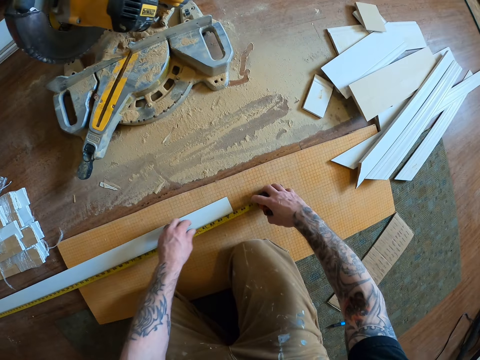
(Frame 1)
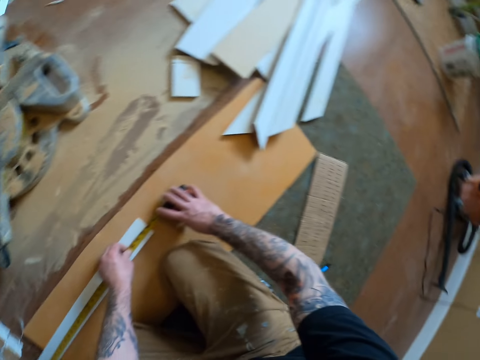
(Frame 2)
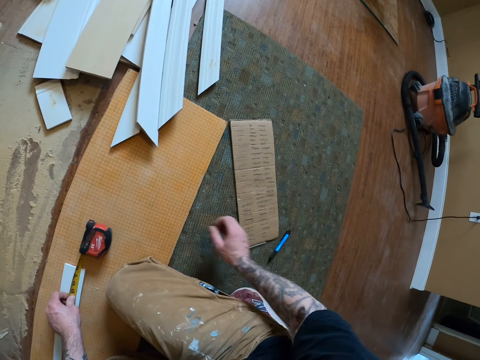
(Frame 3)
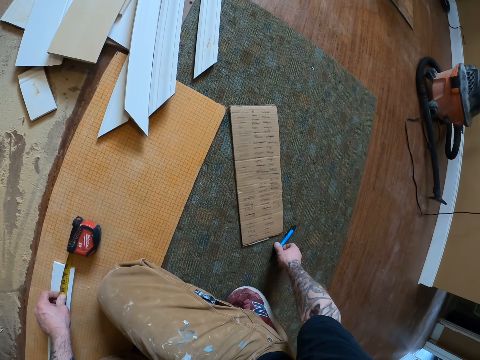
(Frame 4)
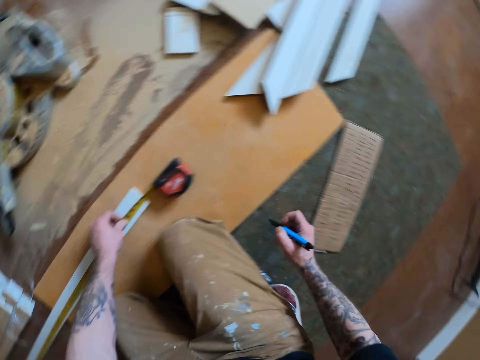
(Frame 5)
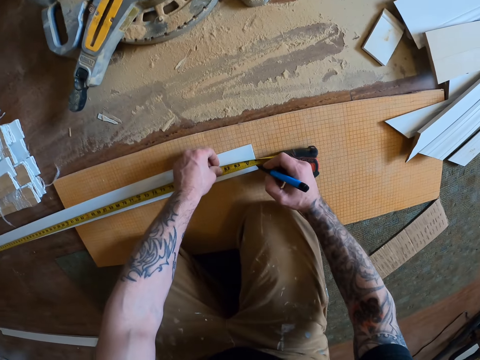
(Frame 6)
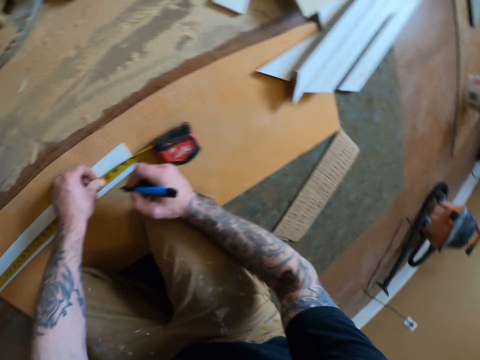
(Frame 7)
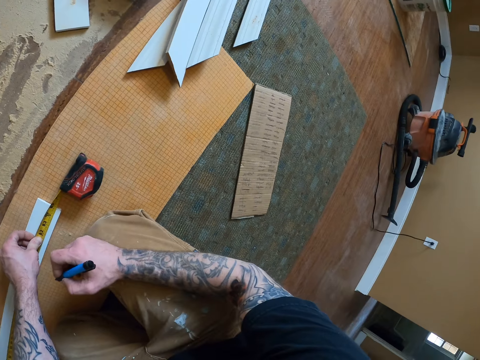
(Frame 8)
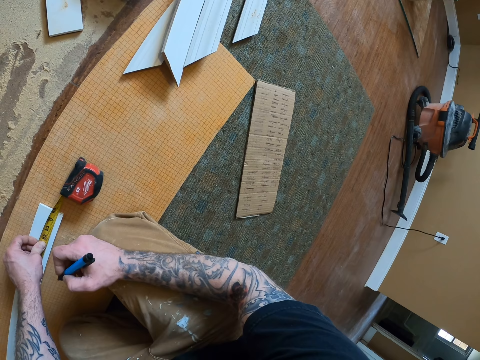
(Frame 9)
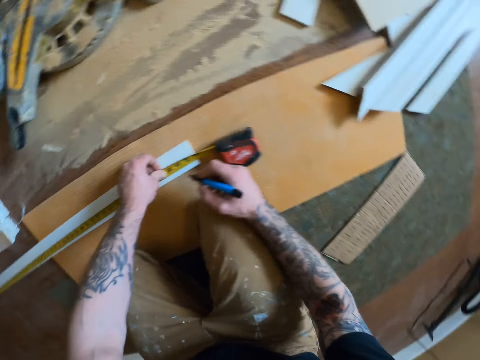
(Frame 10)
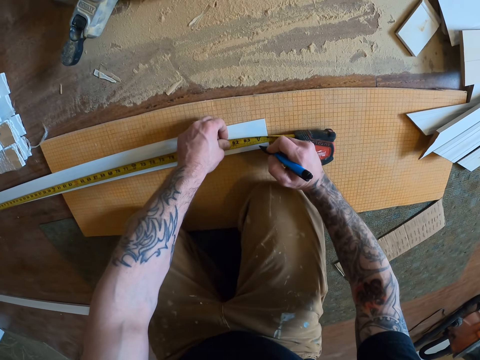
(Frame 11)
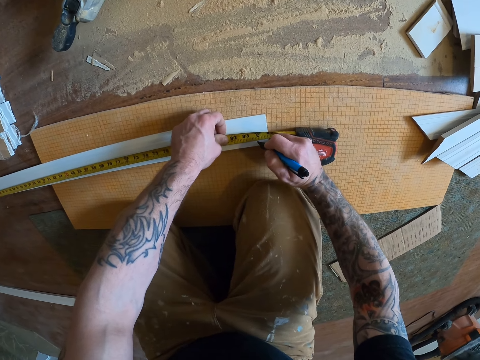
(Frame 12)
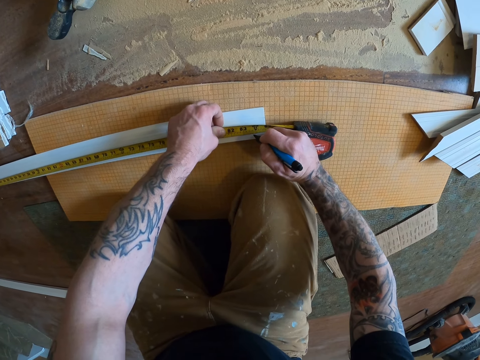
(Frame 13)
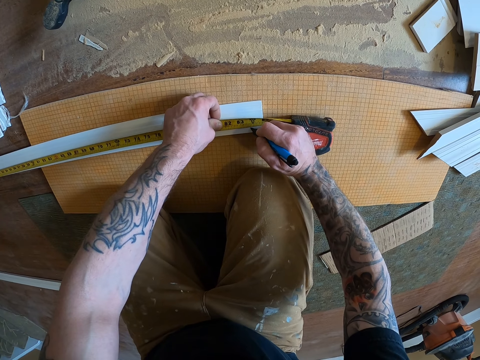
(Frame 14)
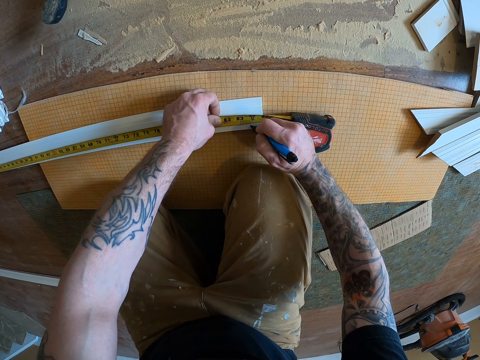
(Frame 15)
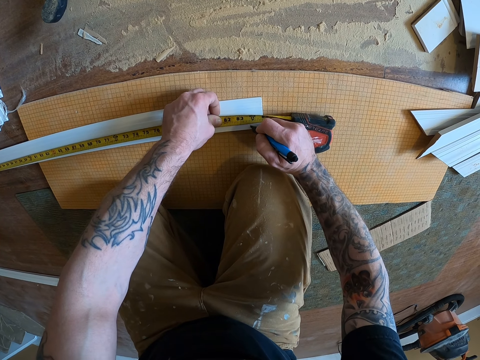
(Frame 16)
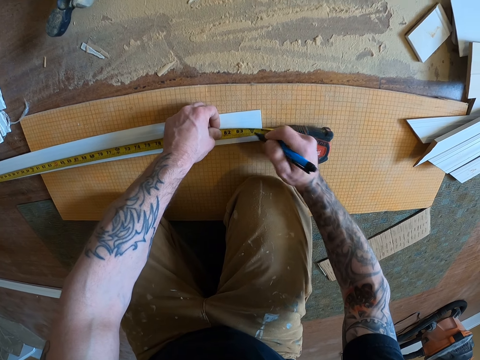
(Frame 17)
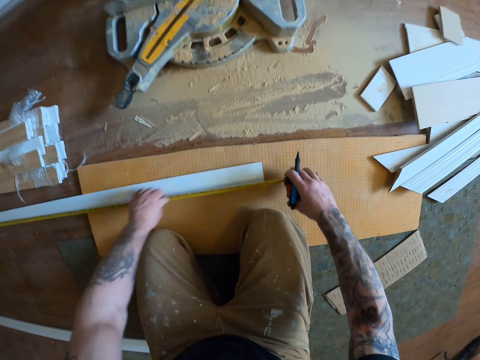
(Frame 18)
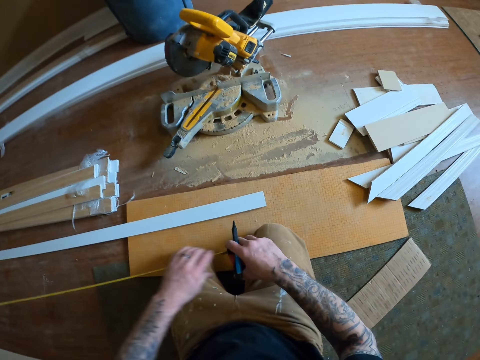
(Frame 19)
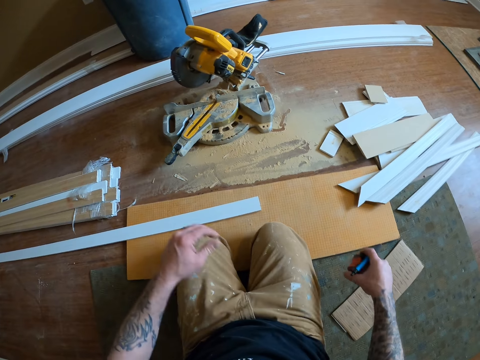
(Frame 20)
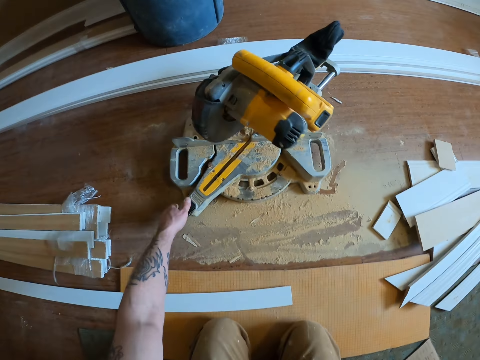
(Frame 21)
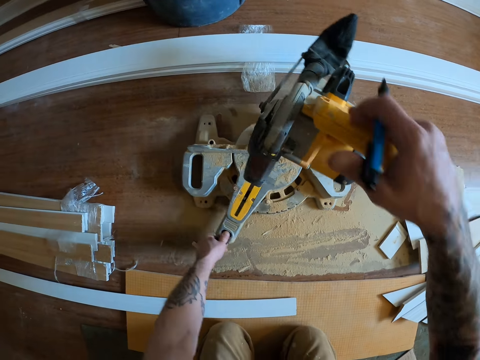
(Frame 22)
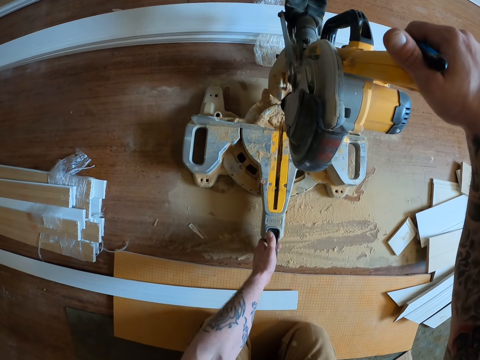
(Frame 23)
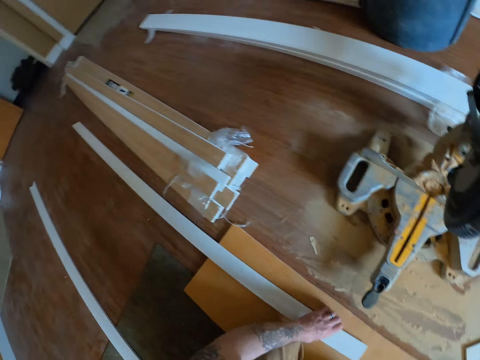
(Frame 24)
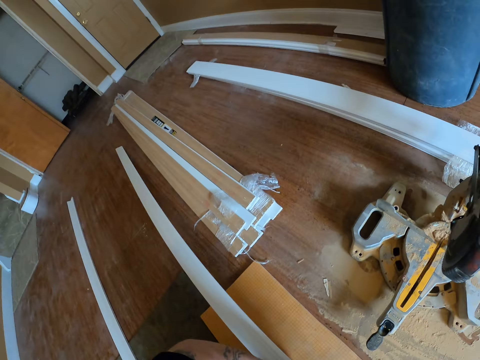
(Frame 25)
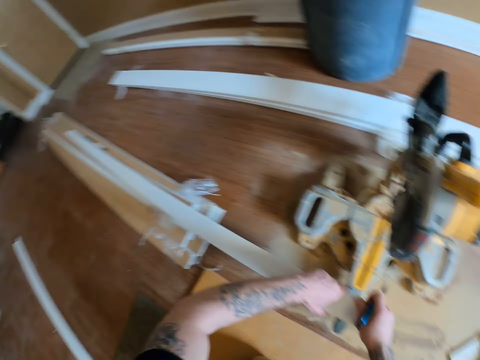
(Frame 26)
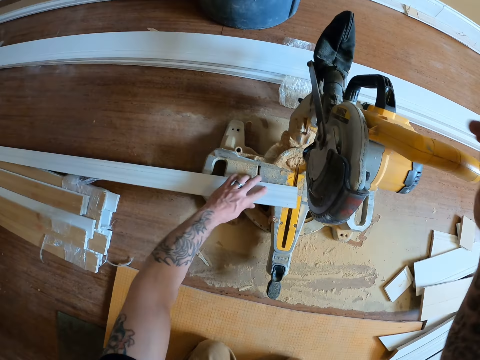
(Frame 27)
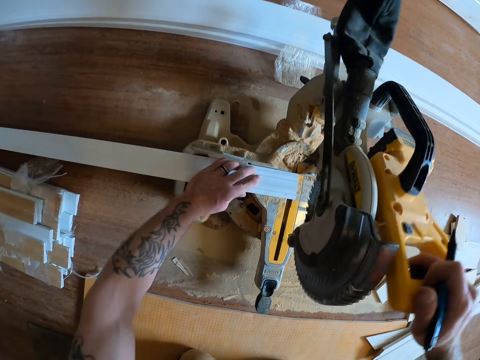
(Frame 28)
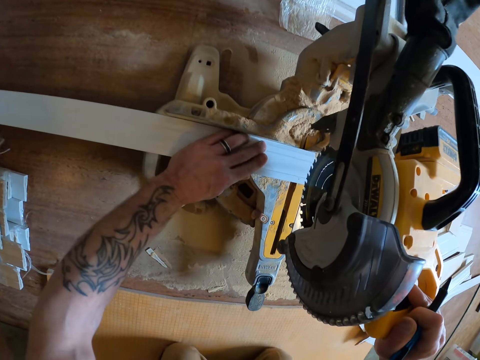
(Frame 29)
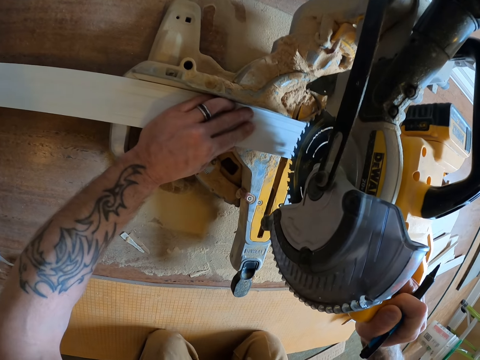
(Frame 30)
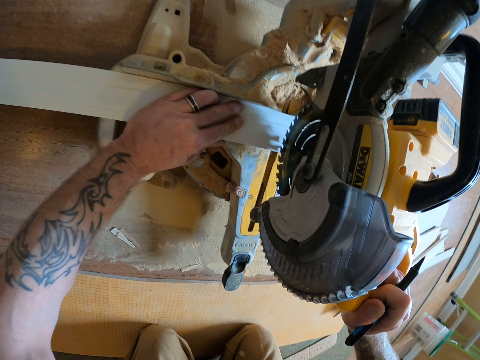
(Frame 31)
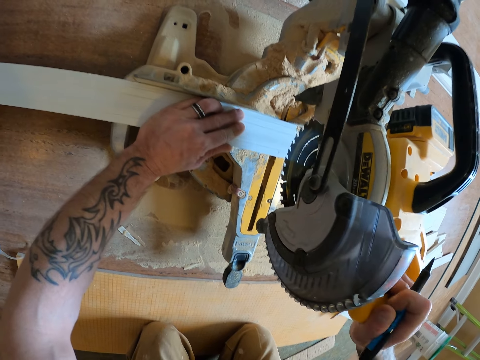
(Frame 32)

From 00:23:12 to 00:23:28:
The camera wearer drops the tape measure on the floor. They pick up the pen from the floor. They mark the wooden strip with the pen. They put the tape measure on the floor. They pick the tape measure from the floor. They turn the wood cutter machine. They put the wooden strip on the wood cutter machine. They pick the wooden strip from the floor. They adjust the wood cutter machine. They cut the wooden strip with the wood cutter machine.

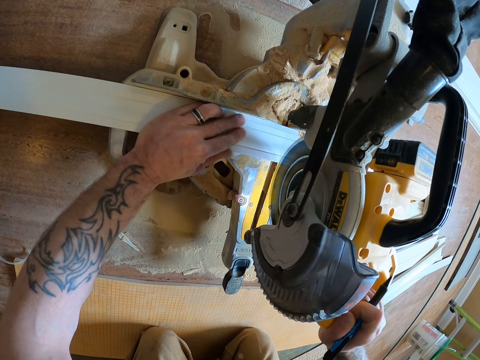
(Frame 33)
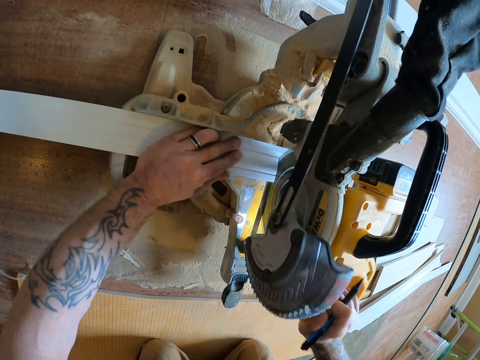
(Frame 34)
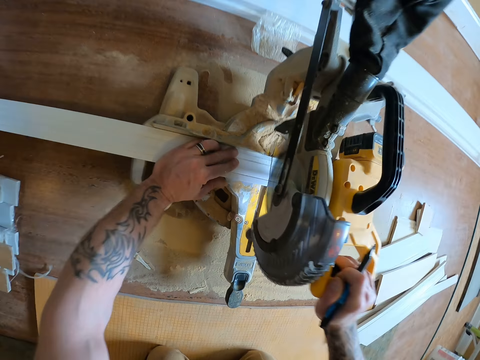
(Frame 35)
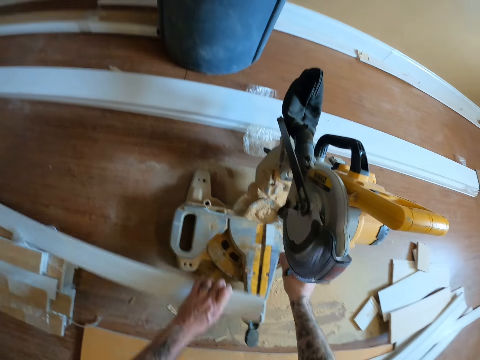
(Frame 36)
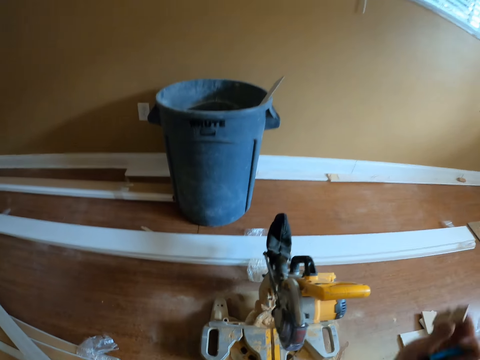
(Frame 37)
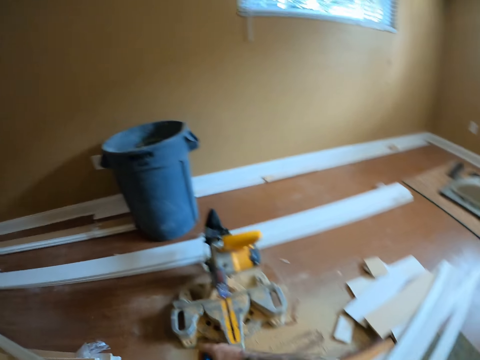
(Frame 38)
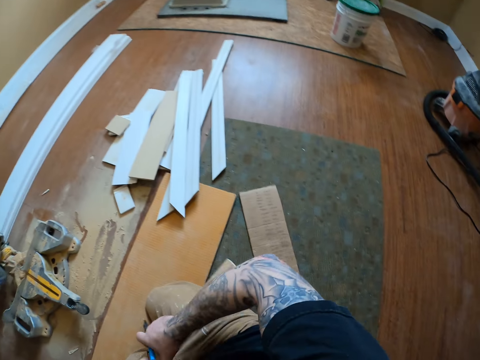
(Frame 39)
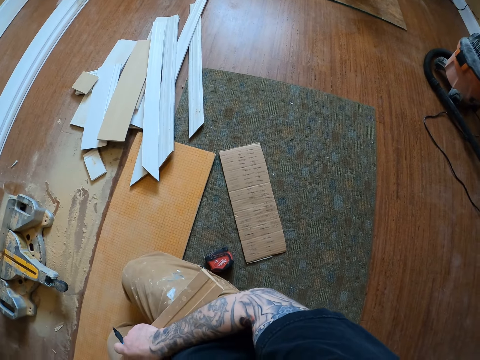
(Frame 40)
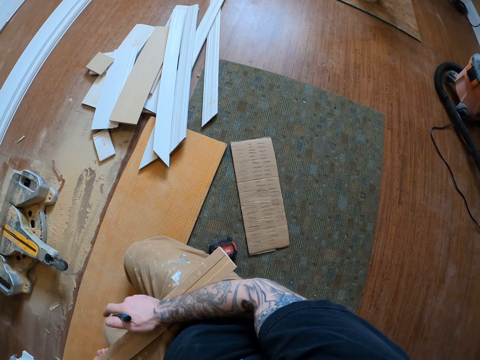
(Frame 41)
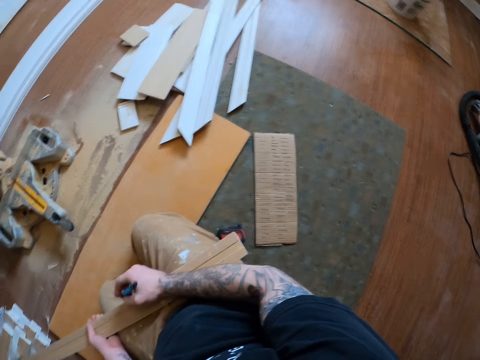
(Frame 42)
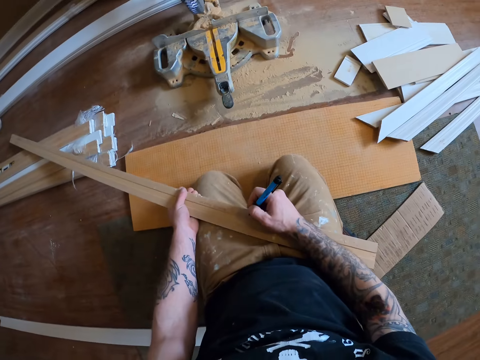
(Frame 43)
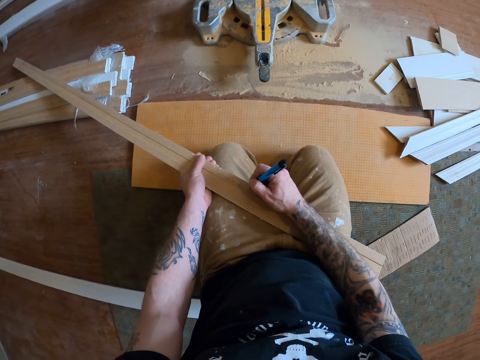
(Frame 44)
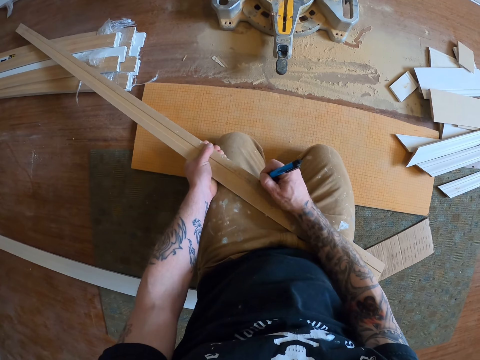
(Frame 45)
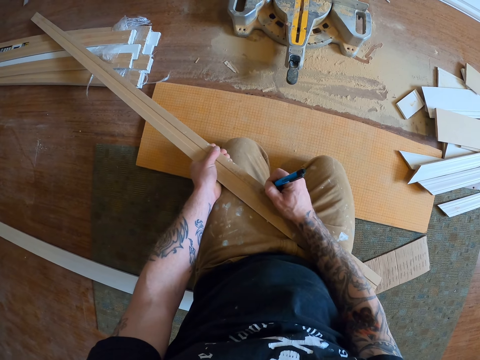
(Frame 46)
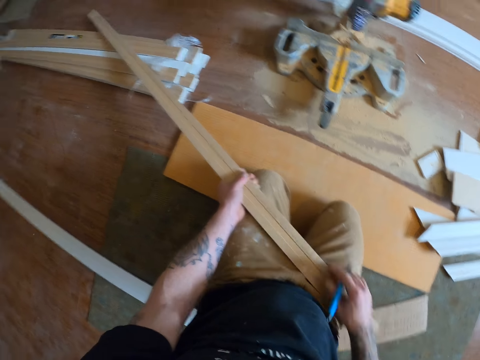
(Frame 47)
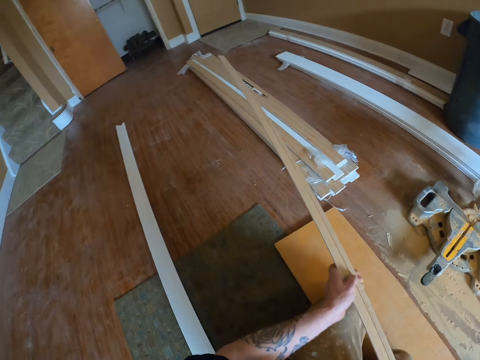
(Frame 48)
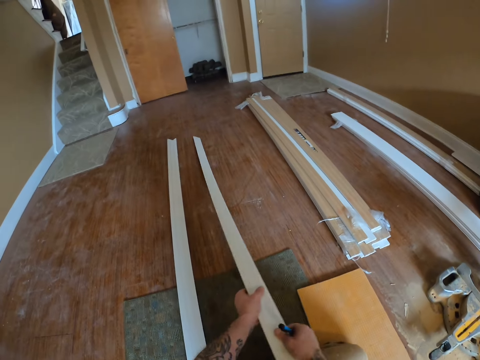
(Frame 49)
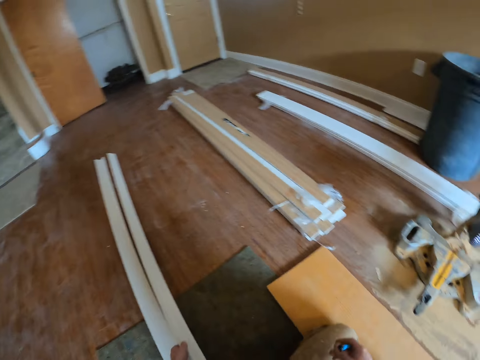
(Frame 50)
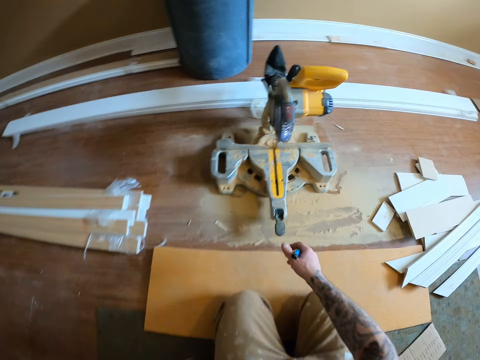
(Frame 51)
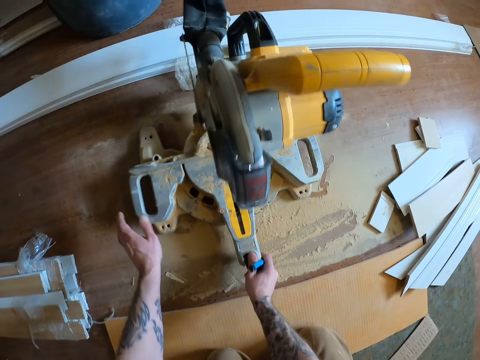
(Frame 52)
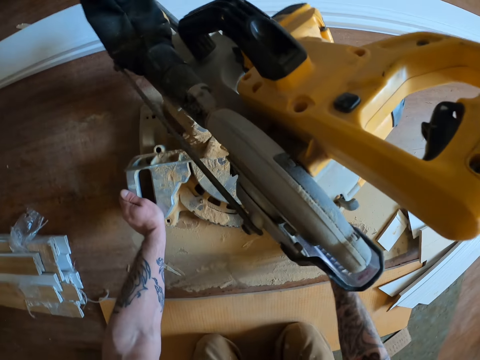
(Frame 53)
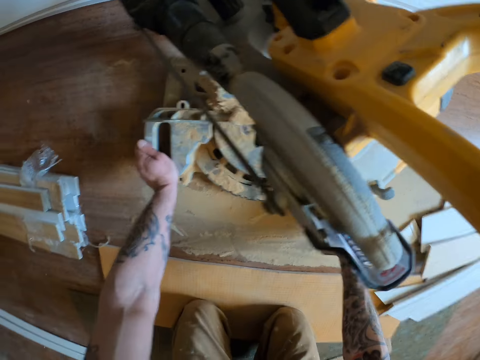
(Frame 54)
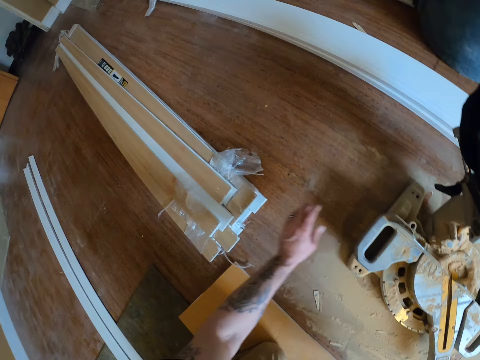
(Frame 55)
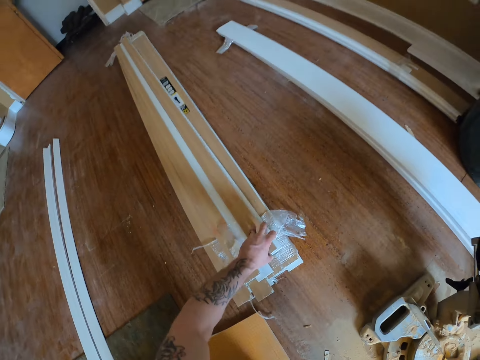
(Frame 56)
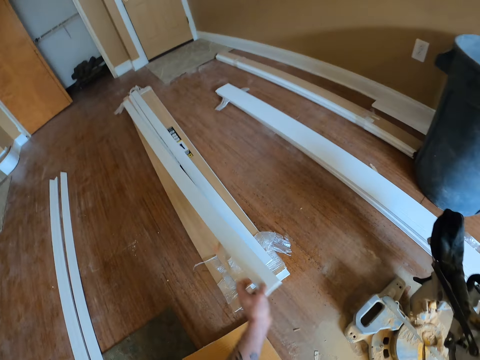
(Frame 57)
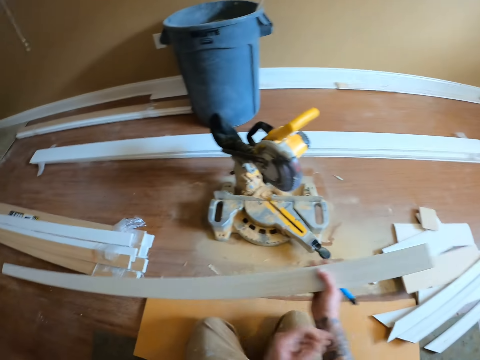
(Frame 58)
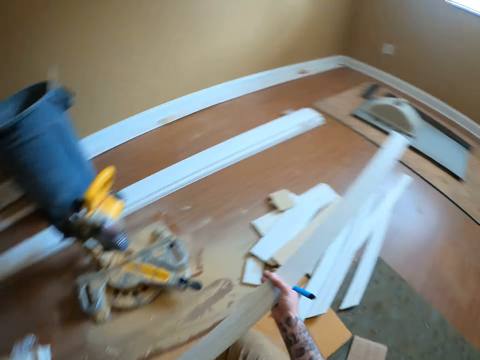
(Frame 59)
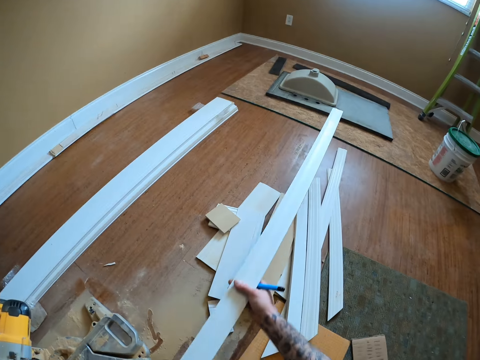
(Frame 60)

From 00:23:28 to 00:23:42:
The camera wearer adjusts the wood cutter machine. They remove the wooden strip from the wood cutter machine. They pick the wooden strip piece from the machine. They throw the wooden strip piece in the trash bin. They mark the wooden strip with the pen. They put the wooden strip on the floor. They turn the wood cutter machine. They pick up a wooden strip from a stack of wood on the floor.
